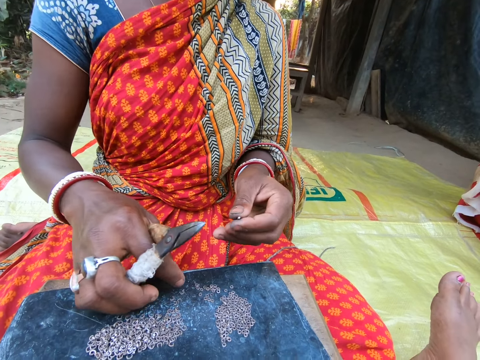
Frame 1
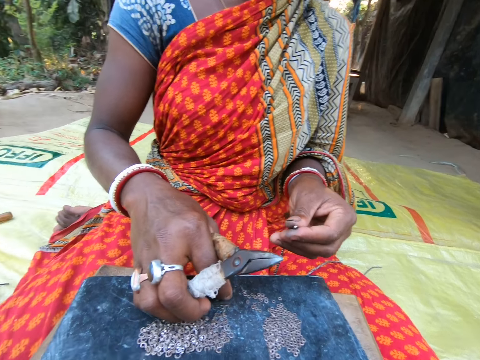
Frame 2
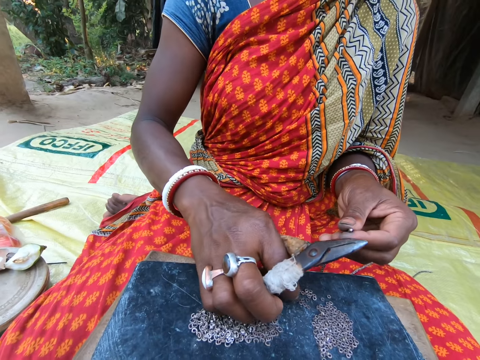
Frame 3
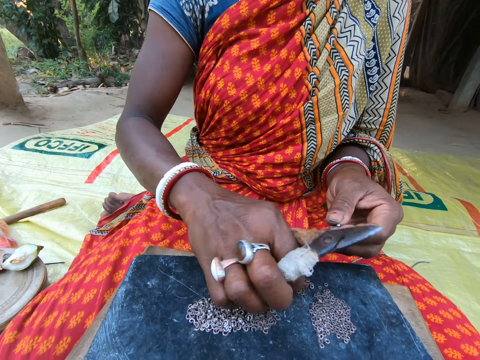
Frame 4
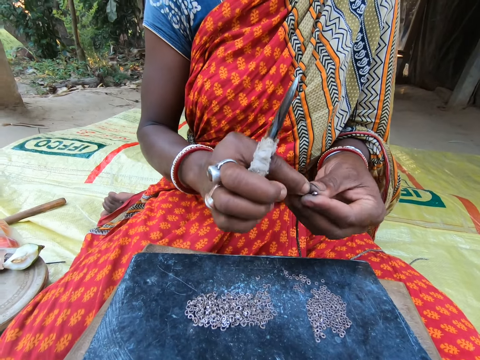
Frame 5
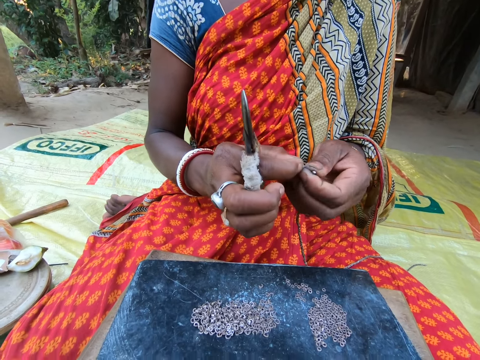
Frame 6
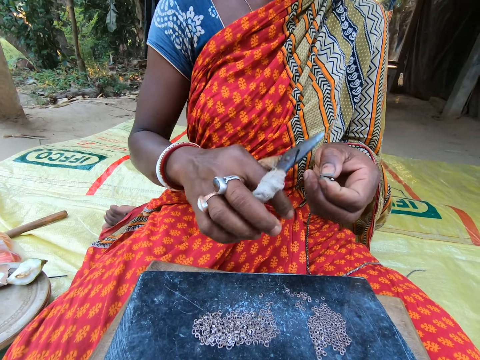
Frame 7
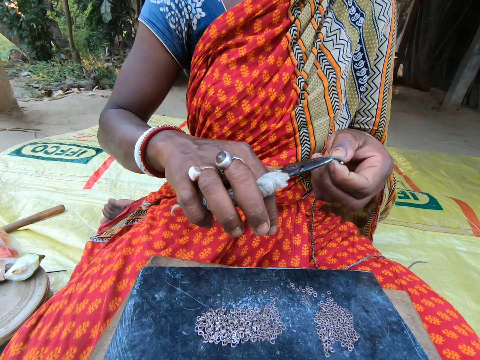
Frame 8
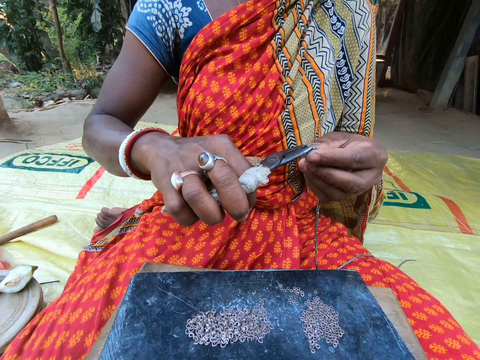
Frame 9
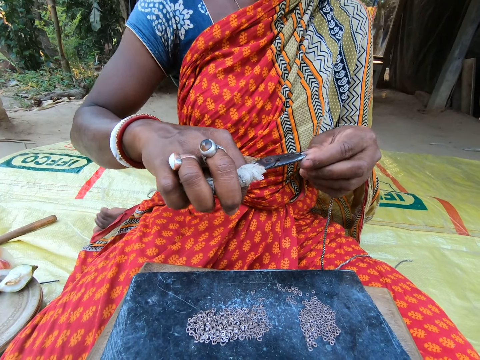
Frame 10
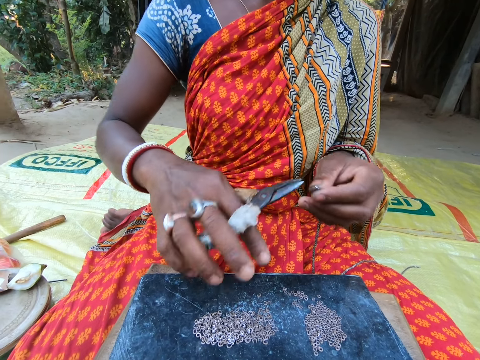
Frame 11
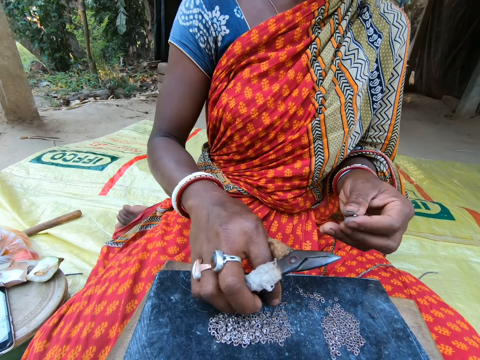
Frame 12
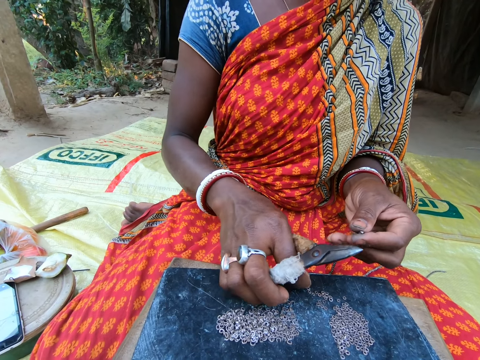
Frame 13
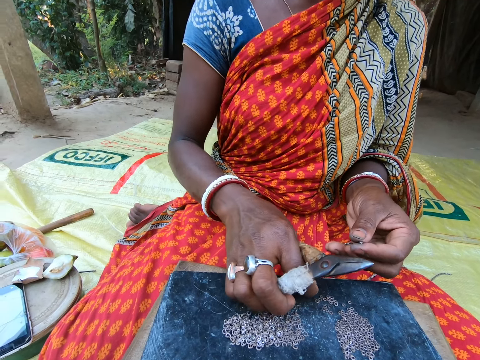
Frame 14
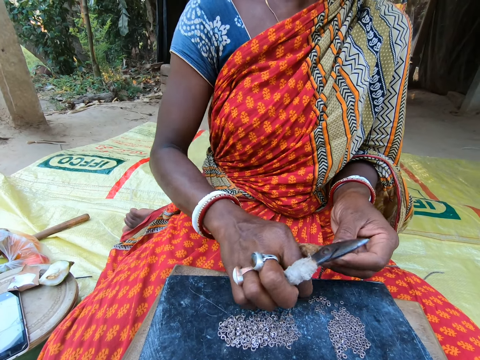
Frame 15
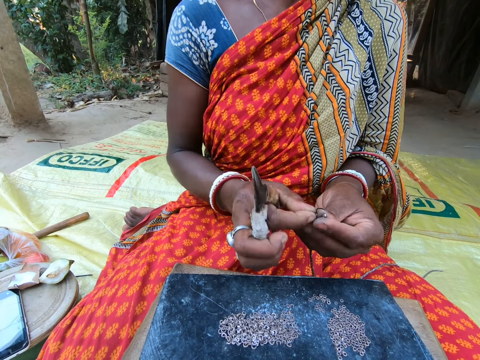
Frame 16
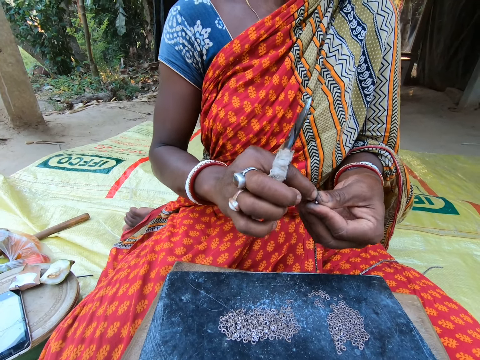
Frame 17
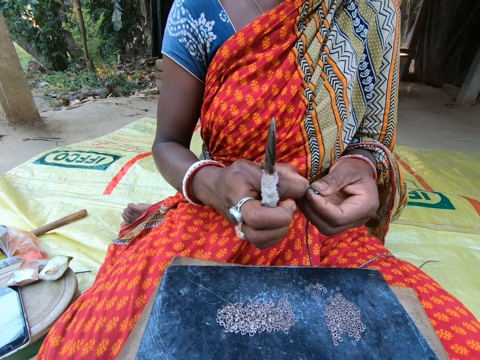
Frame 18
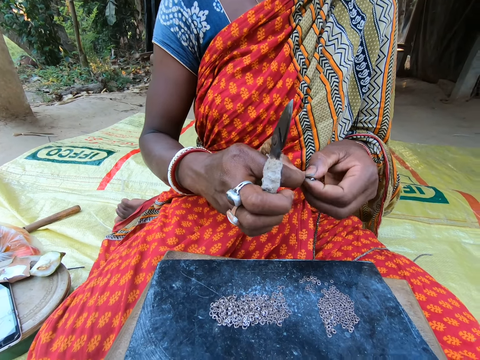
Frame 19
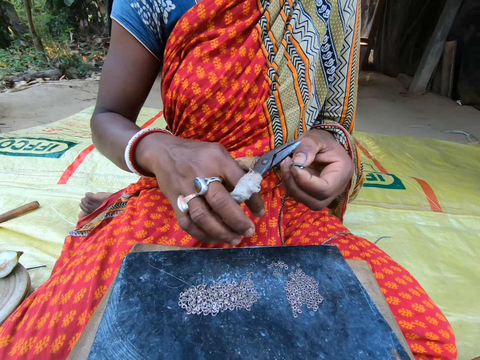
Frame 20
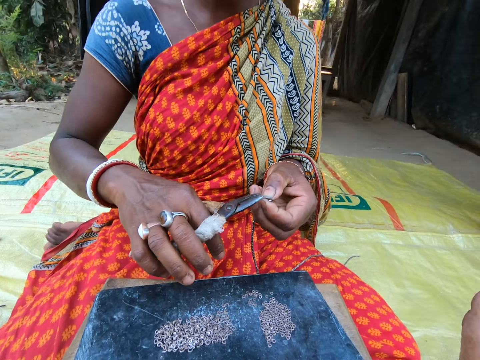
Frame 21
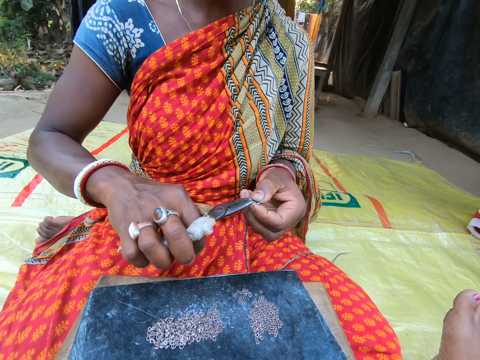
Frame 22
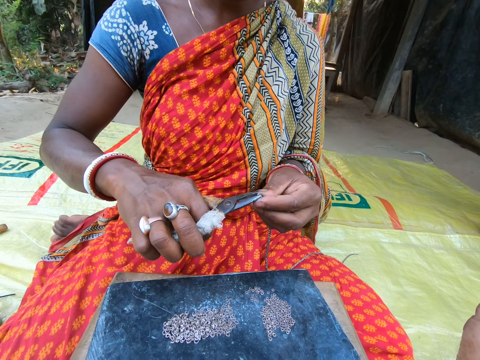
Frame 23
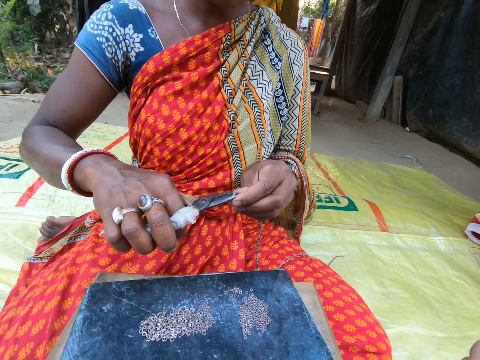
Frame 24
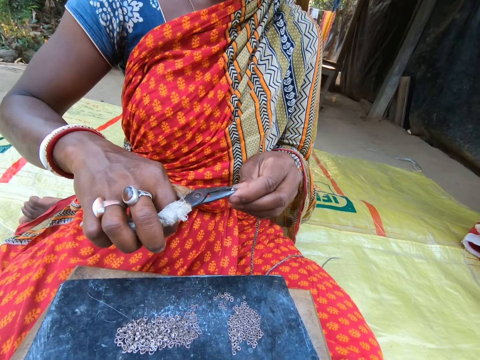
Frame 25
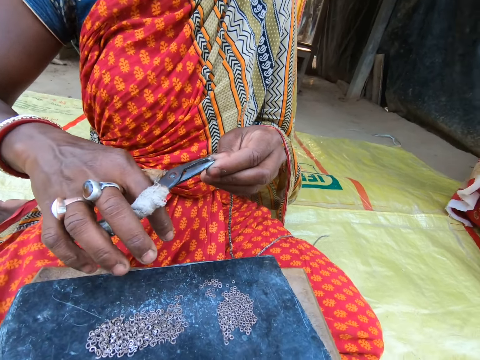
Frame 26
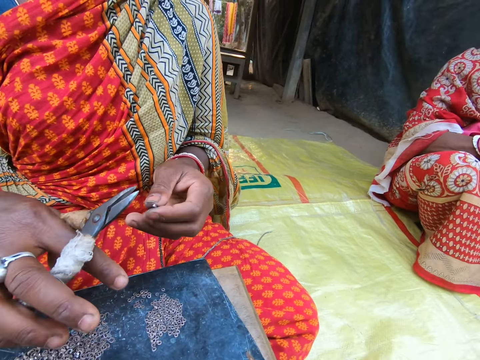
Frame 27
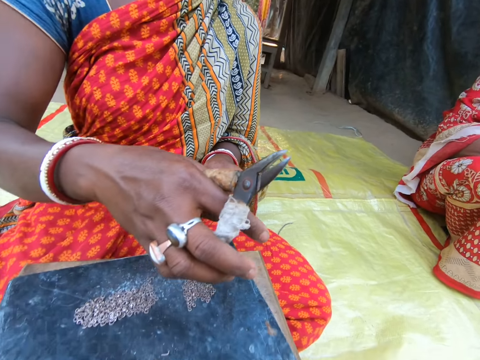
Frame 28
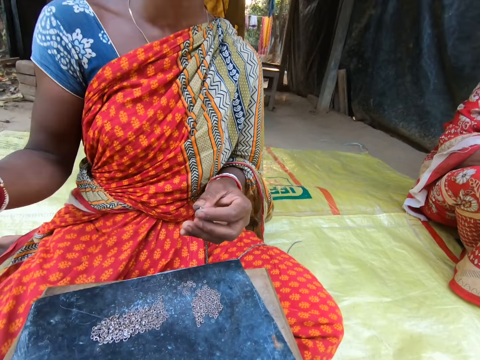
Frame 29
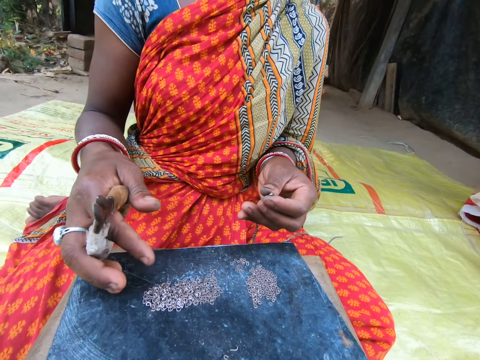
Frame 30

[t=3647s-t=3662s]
A woman picks a ring on the stool with her right hand. The woman passes the ring from her right to left hand. The woman picks the ring from her left hand with the pair of pliers in her right hand and places the ring on the string in her left hand with the pair of pliers in her right hand. The woman picks a ring on the stool with her right hand. The woman passes the ring from her right to left hand. The woman picks the ring from her left hand with the pair of pliers in her right hand and places the ring on the string in her left hand with the pair of pliers in her right hand.

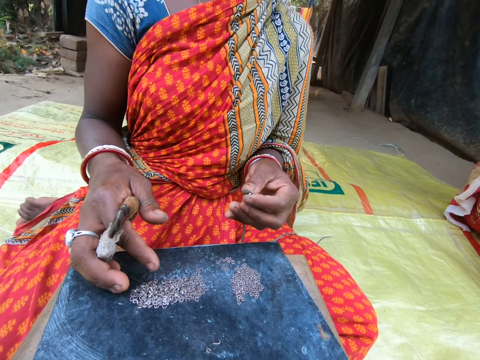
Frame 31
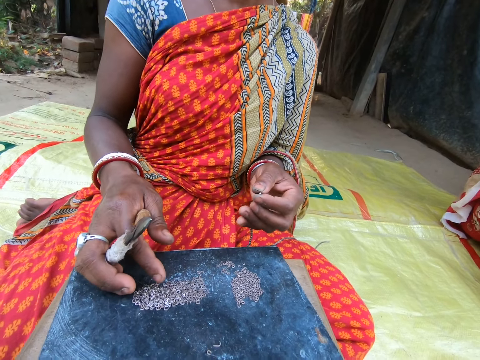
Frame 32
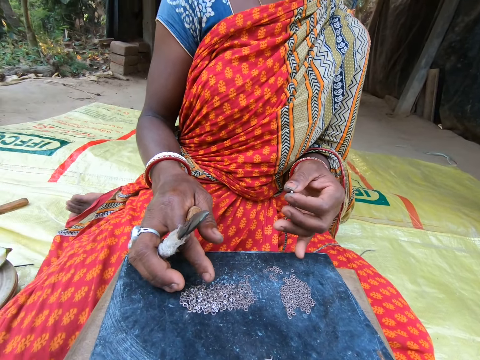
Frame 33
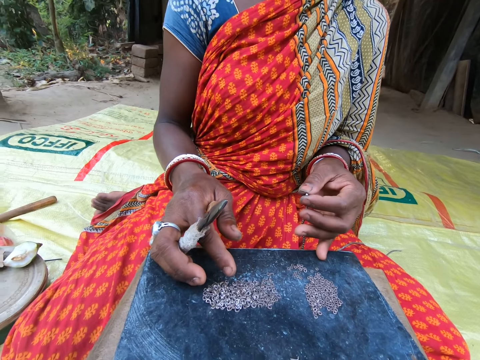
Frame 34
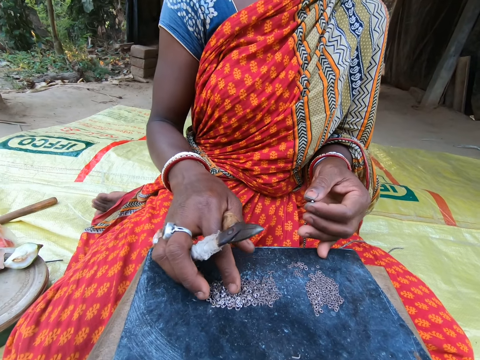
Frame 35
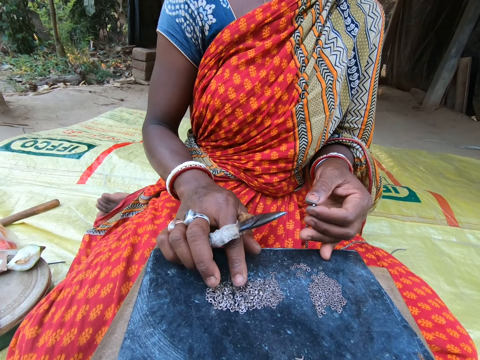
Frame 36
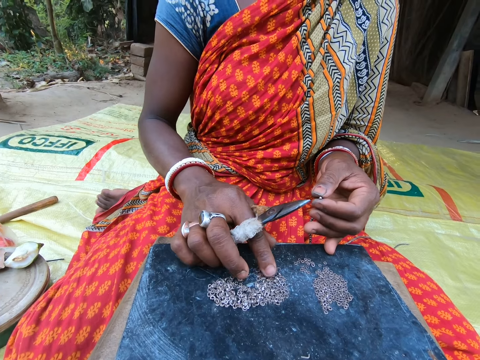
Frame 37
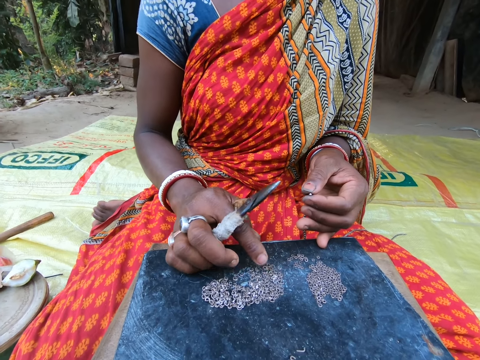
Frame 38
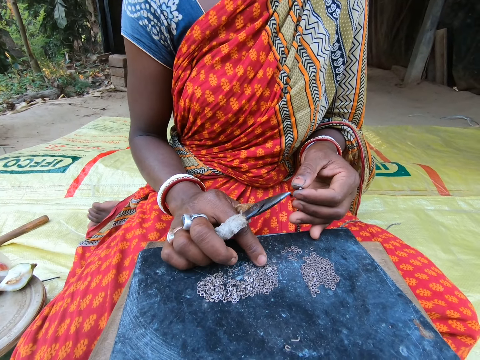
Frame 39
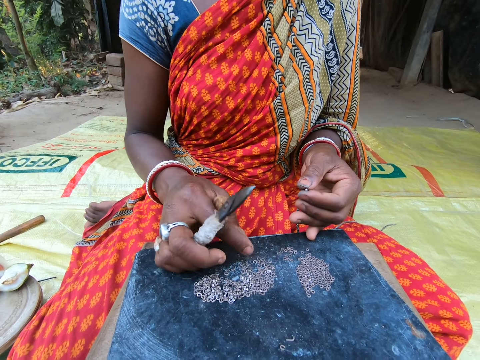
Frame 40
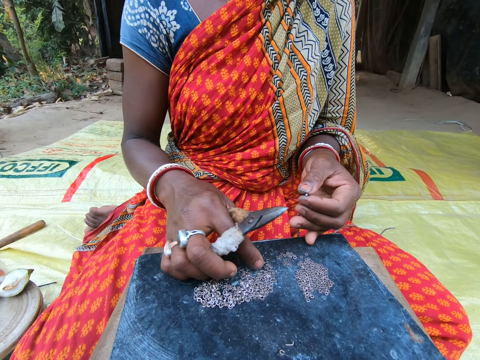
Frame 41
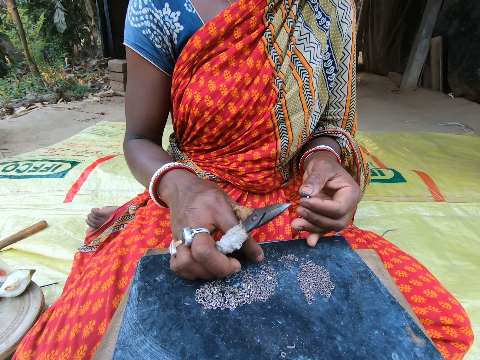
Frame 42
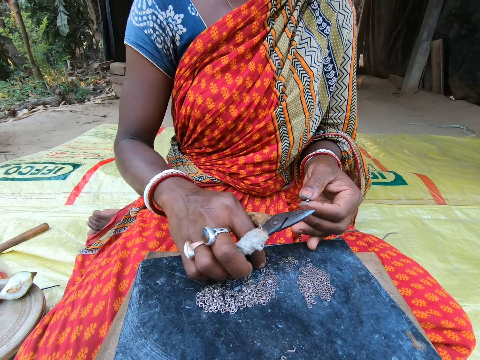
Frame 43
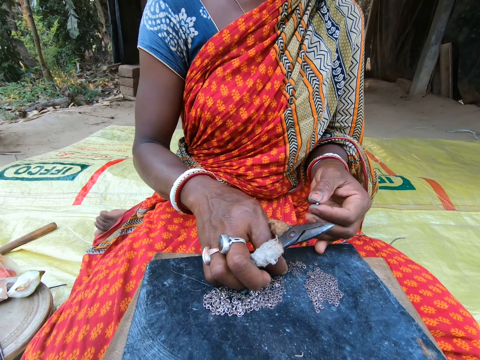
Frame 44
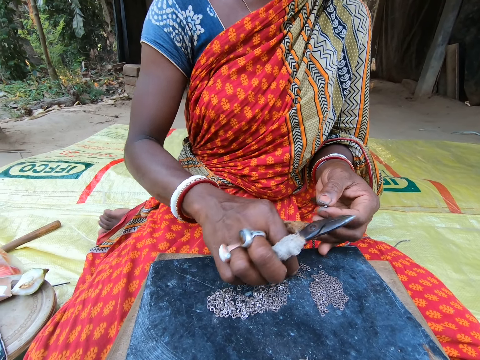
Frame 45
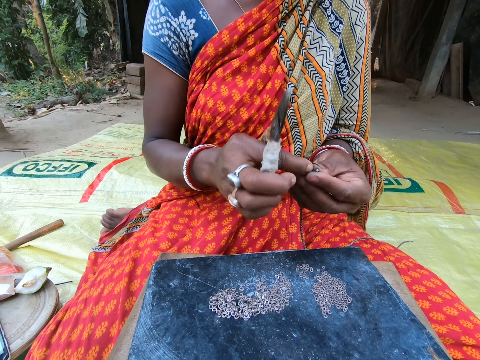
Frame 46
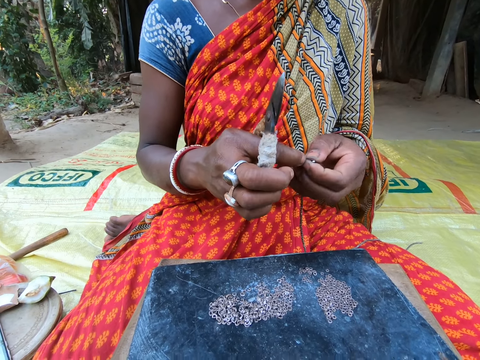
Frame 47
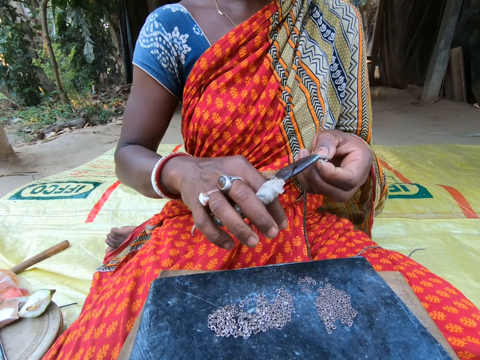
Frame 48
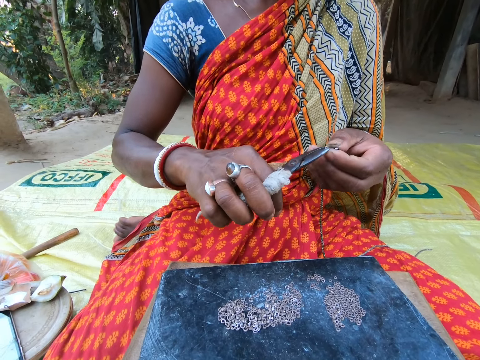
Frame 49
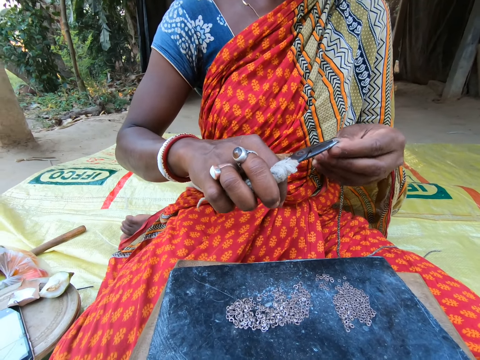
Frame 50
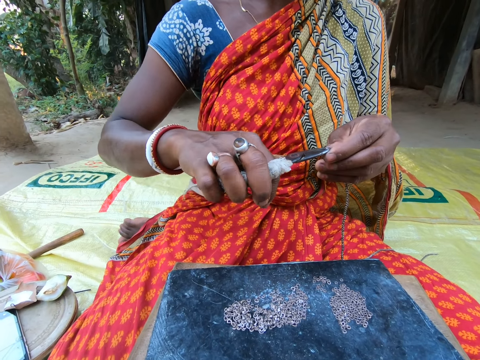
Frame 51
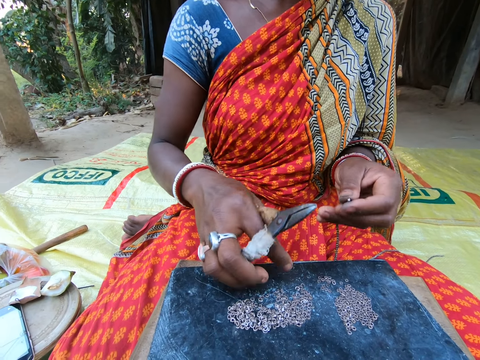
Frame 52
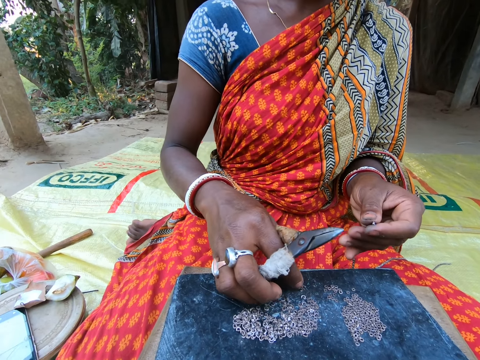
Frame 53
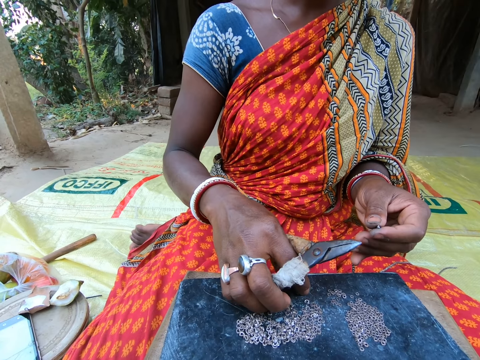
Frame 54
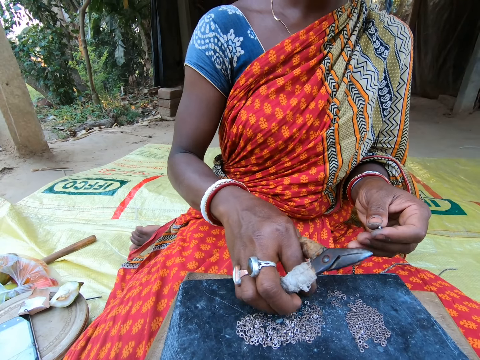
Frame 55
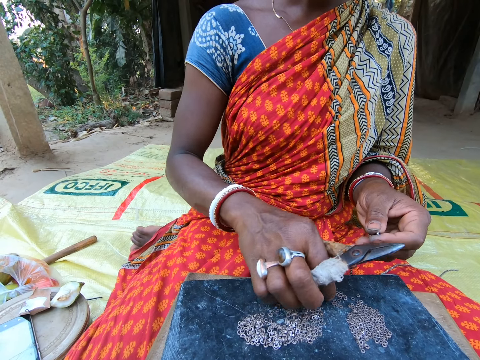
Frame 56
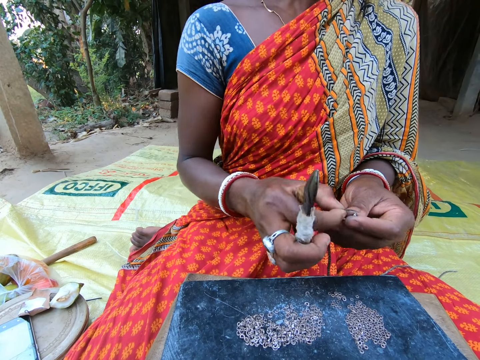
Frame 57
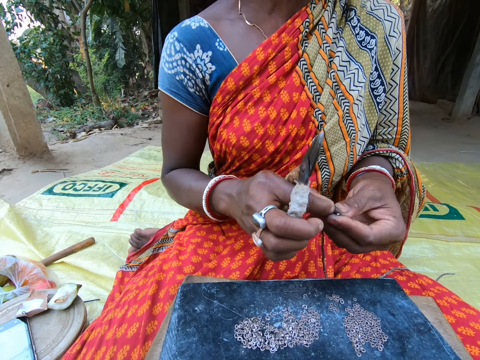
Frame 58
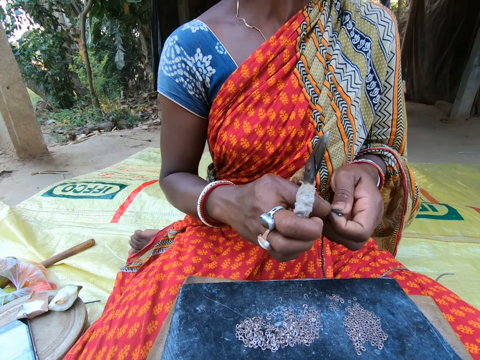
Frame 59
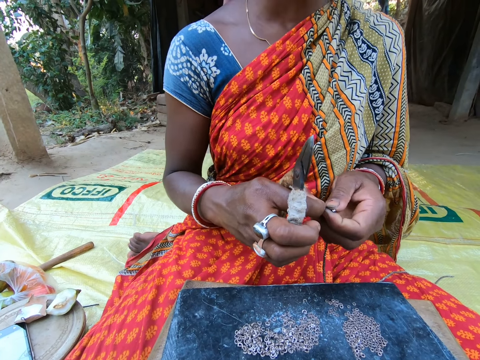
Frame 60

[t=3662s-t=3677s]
A woman picks a ring on the stool with her right hand. The woman passes the ring from her right to left hand. The woman picks the ring from her left hand with the pair of pliers in her right hand and places the ring on the string in her left hand with the pair of pliers in her right hand. The woman picks a ring on the stool with her right hand. The woman passes the ring from her right to left hand.
